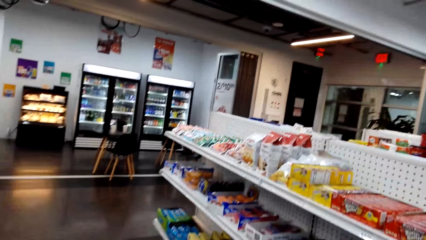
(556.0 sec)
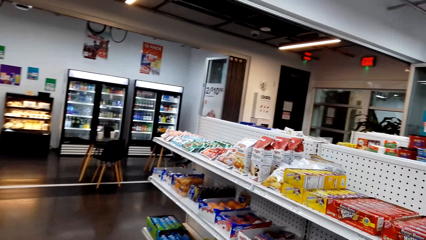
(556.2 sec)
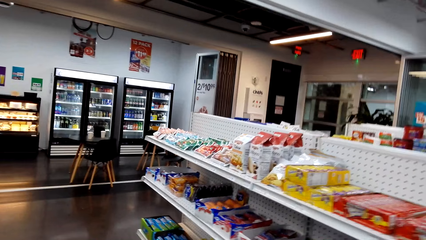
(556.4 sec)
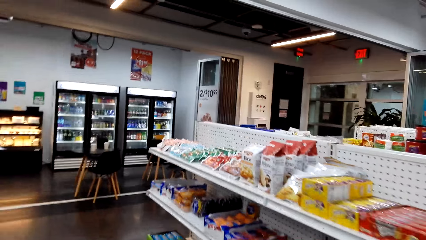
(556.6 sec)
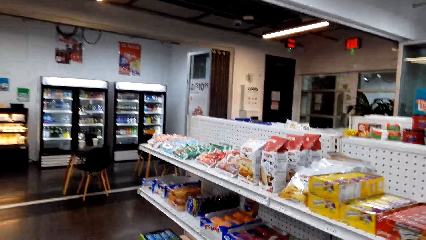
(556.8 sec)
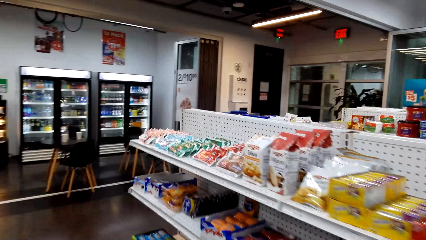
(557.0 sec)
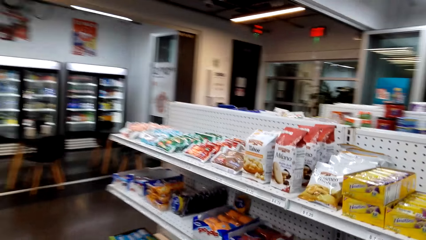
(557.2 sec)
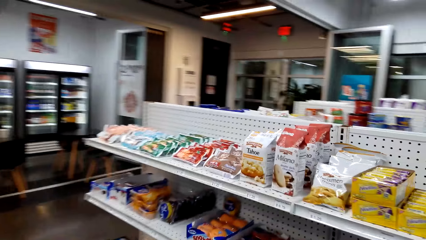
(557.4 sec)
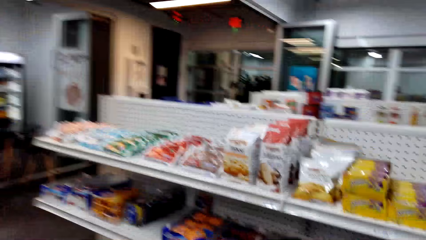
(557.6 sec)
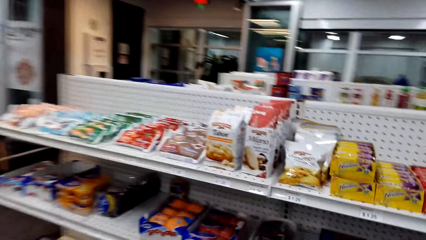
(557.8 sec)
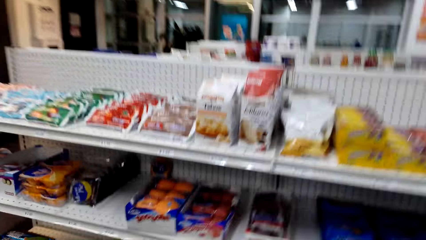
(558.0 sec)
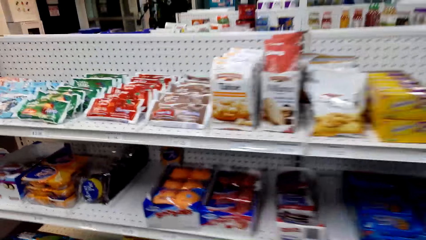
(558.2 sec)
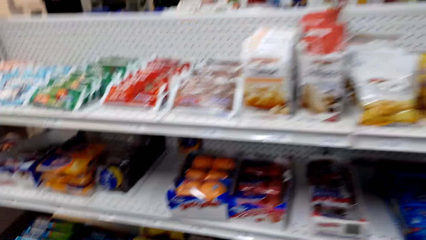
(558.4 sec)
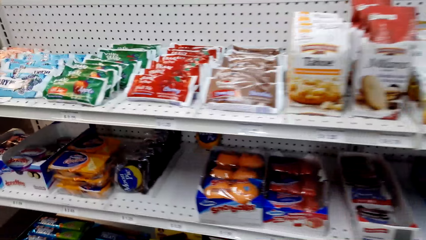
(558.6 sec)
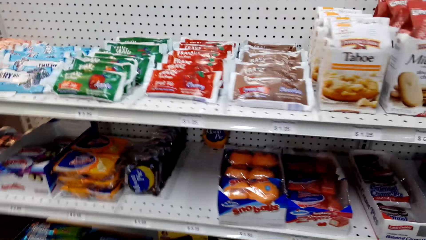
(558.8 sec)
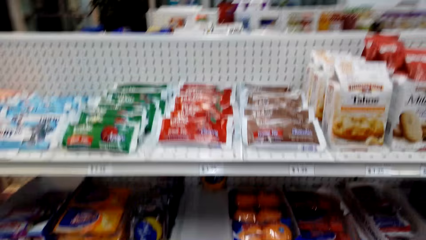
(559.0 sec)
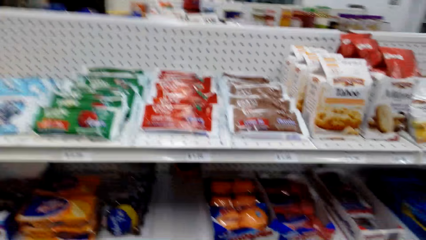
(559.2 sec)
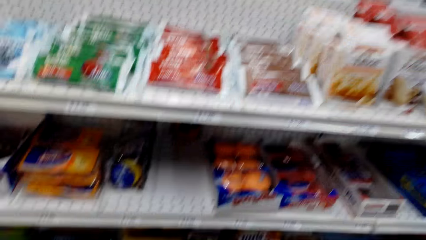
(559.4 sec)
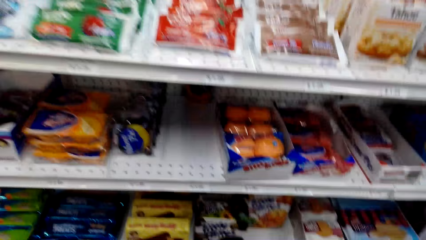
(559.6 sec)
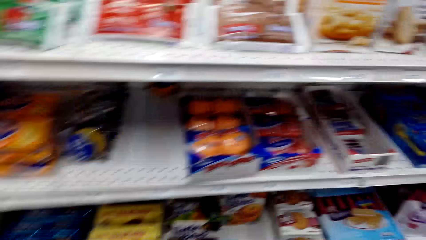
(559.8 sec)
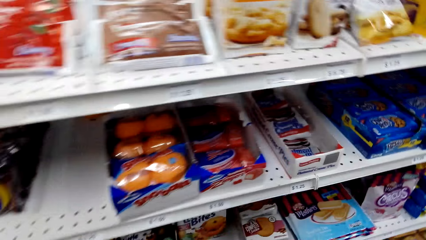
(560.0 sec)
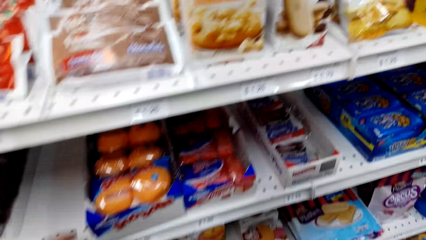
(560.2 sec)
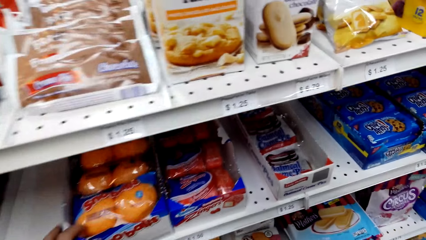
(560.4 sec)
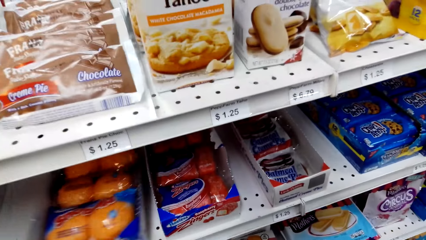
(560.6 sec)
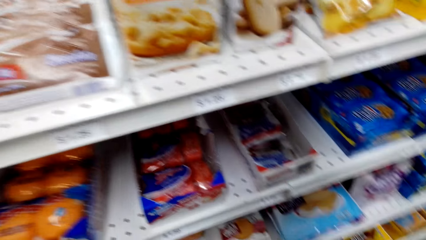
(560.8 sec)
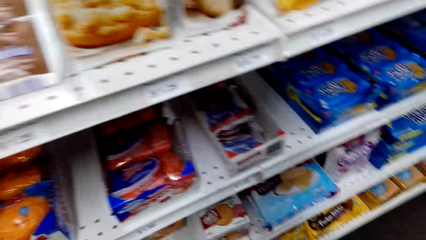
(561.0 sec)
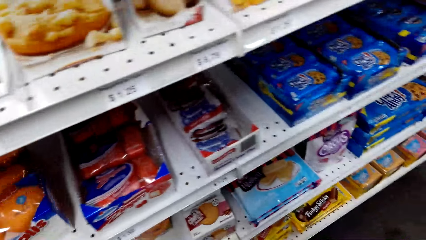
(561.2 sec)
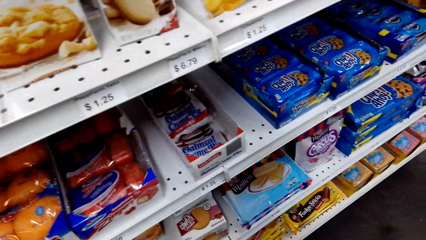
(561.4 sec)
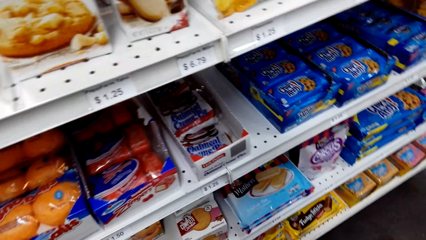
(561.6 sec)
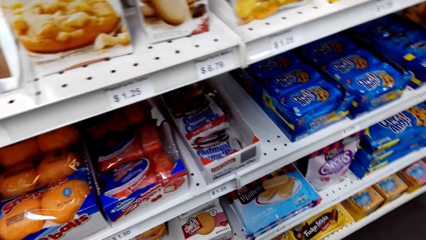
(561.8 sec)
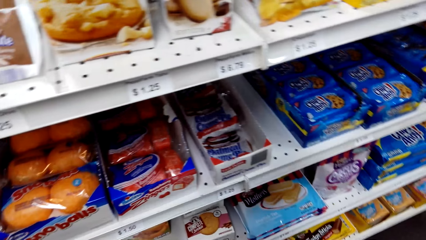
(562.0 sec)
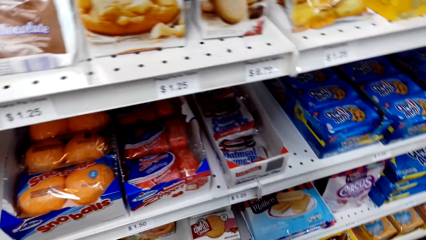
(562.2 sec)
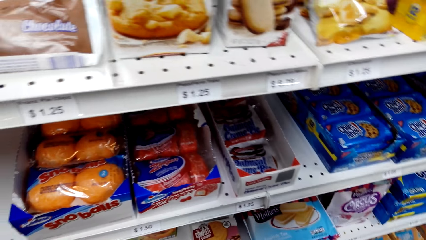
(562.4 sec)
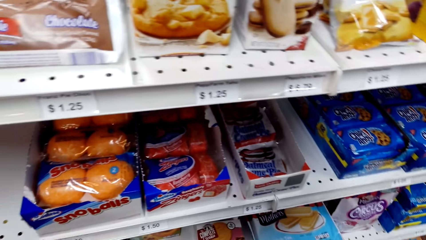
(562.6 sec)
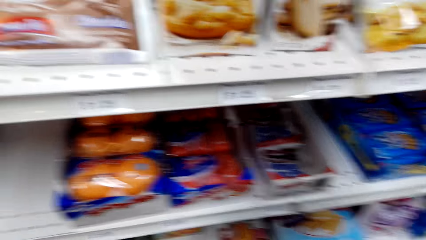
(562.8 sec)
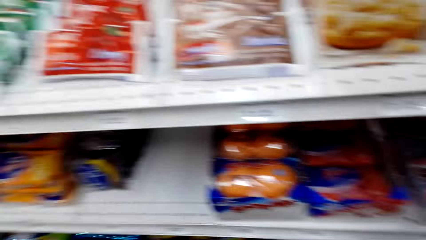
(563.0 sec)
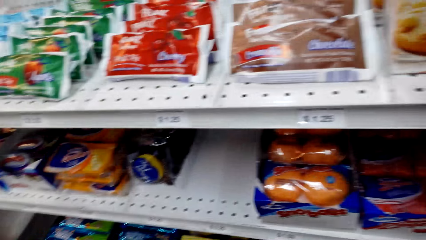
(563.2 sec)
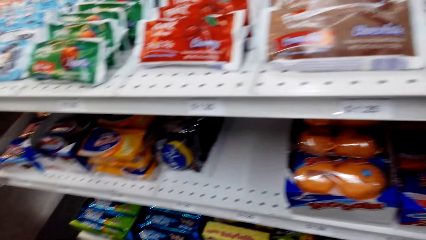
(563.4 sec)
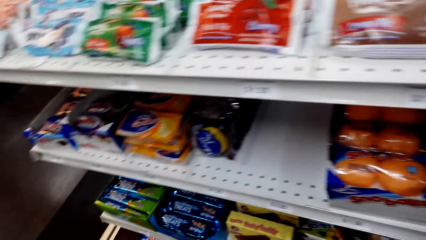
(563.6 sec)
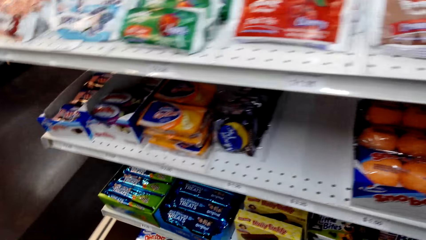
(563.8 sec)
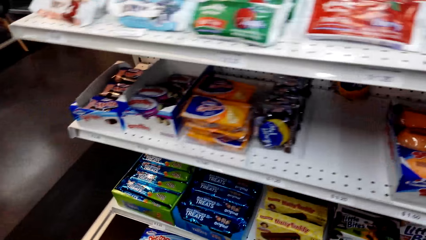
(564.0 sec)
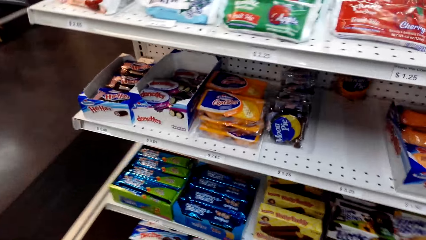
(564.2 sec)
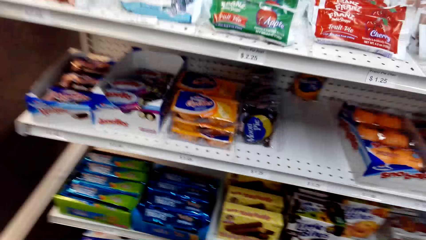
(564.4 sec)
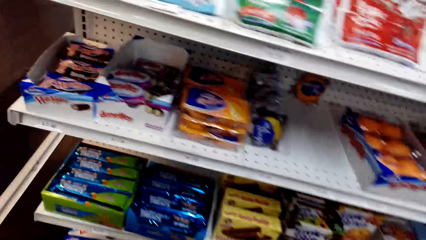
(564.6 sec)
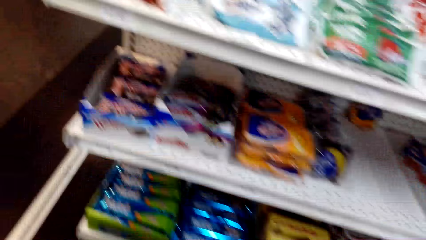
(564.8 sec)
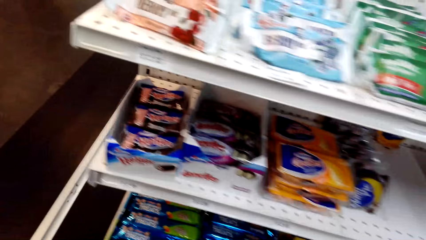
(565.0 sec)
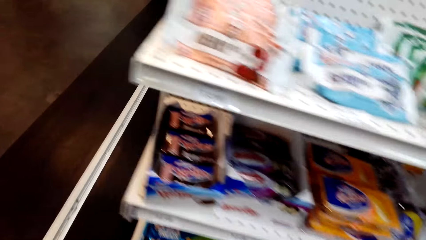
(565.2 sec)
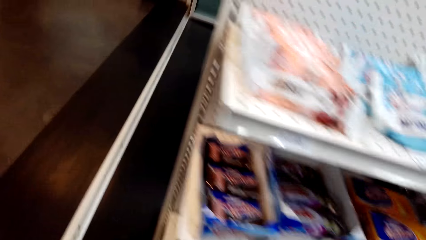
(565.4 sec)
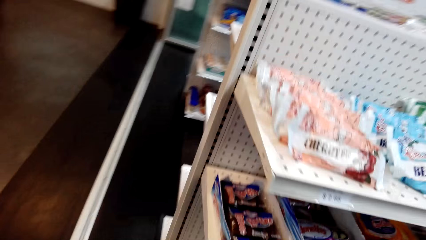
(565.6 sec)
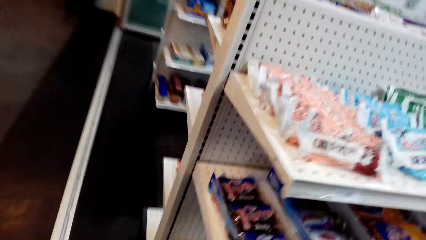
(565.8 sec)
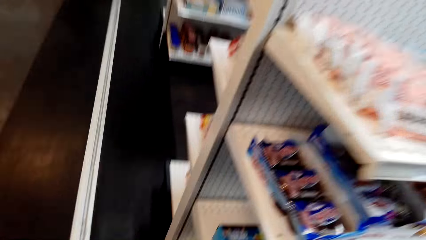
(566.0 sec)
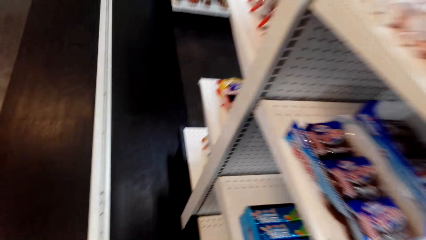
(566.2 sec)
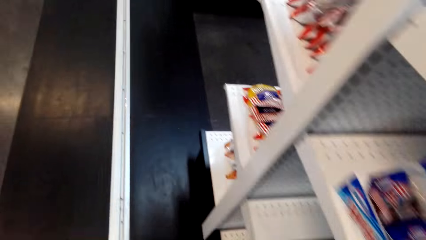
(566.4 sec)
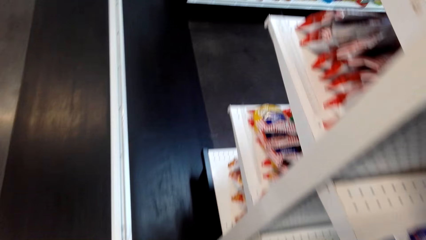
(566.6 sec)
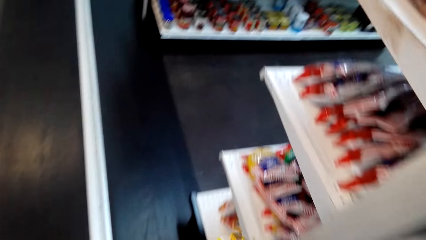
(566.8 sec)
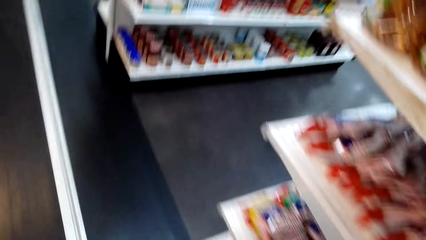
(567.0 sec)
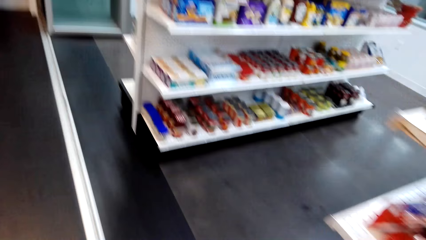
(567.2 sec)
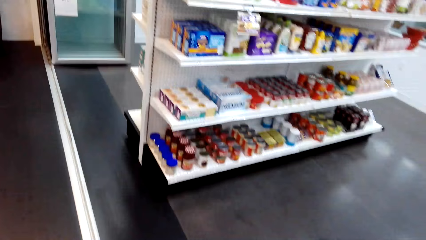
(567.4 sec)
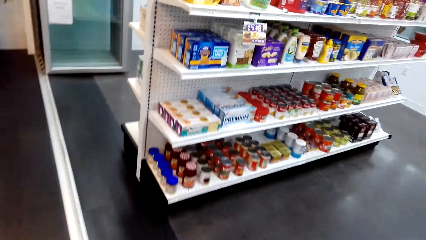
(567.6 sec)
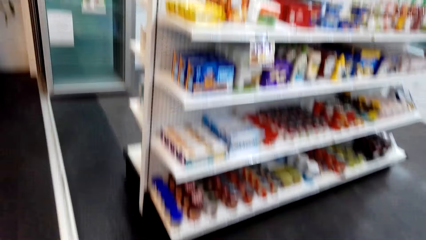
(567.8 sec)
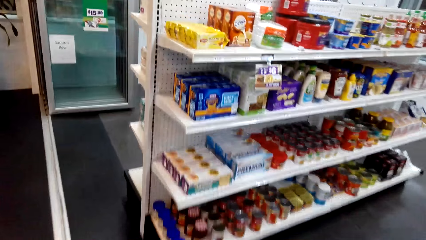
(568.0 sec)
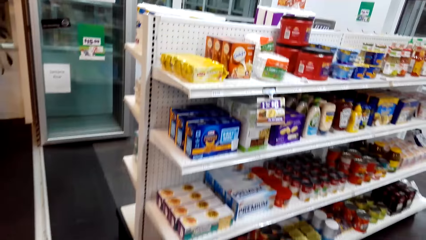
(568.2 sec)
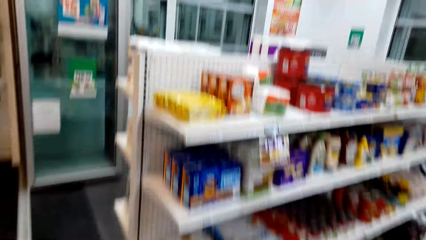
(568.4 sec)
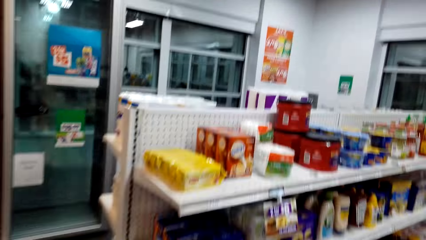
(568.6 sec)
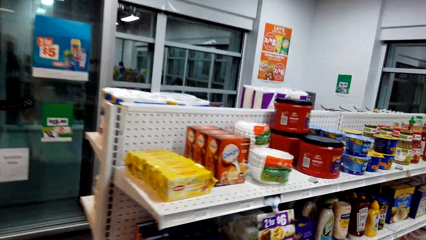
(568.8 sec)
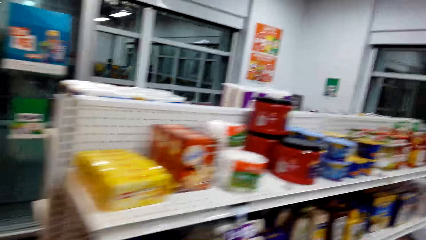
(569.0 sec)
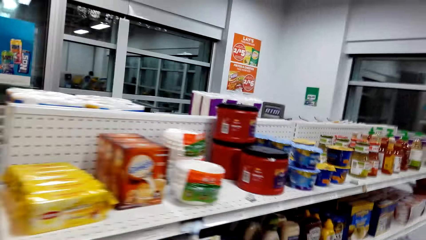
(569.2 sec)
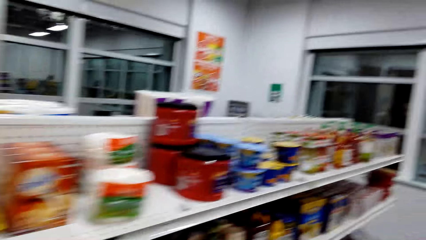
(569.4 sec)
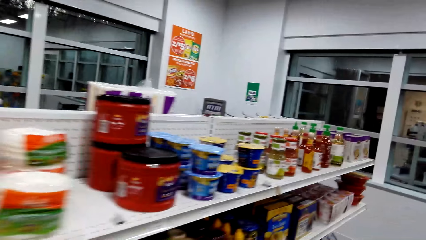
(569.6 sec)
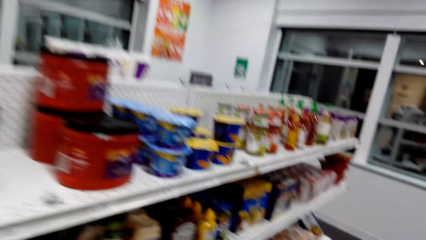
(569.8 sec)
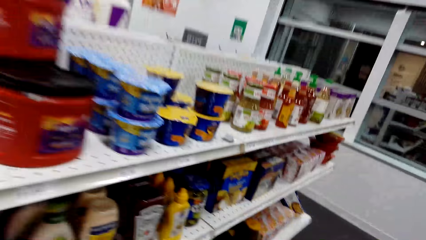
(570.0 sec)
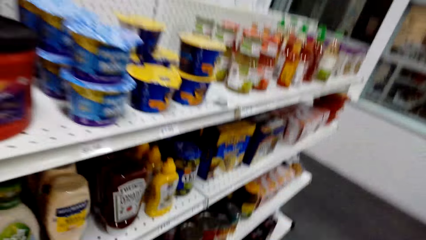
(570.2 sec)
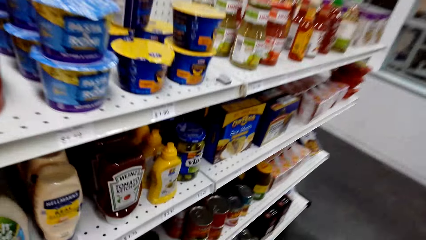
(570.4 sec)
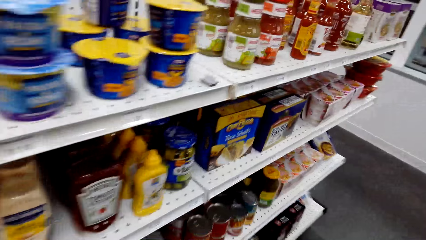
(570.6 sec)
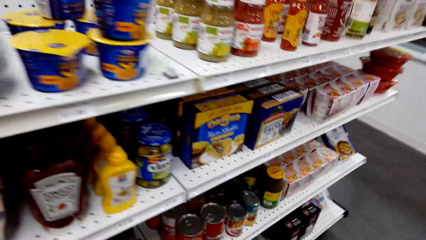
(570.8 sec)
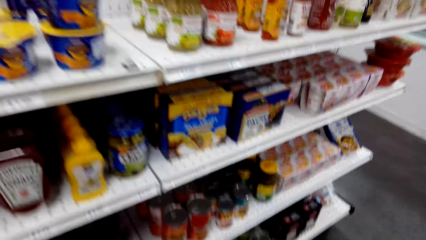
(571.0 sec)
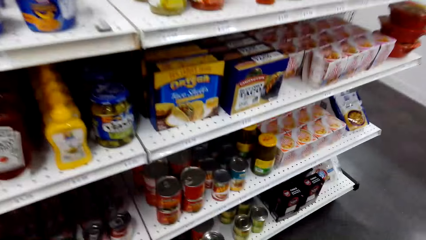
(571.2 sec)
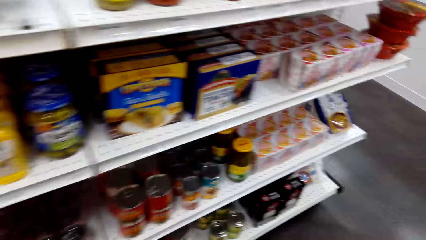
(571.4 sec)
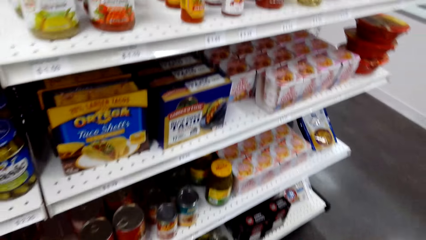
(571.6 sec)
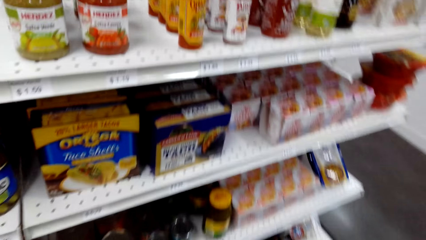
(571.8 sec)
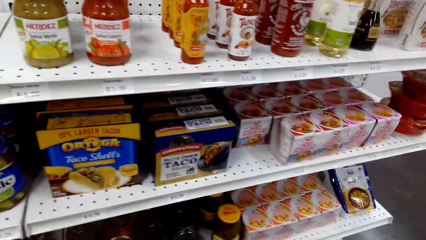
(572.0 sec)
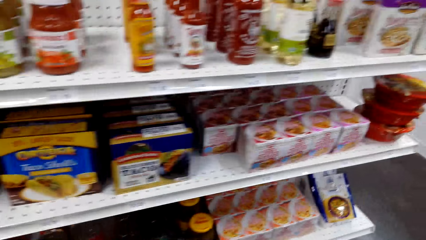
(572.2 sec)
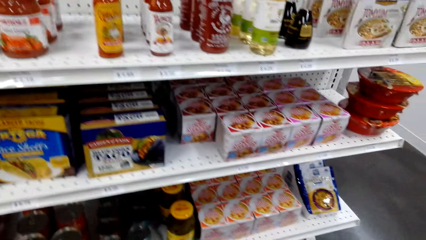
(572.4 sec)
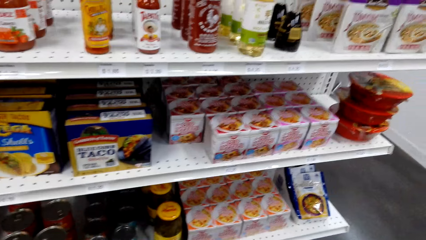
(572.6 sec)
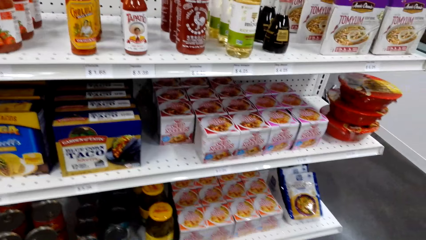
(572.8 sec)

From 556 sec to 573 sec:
The camera wearer walks in the supermarket. They hold an item. They touch a packet of bread on the shelf. They walk near a shelf. They walk towards another shelf. They walk around.
